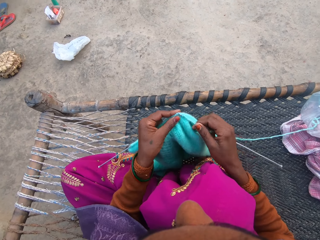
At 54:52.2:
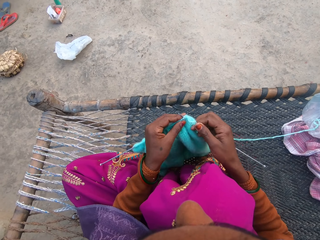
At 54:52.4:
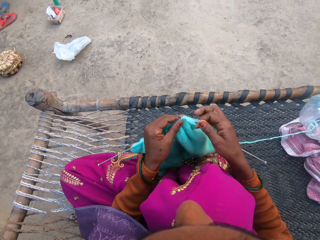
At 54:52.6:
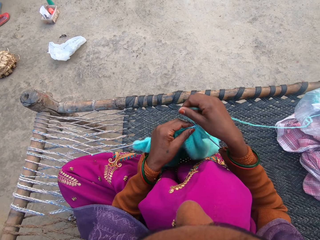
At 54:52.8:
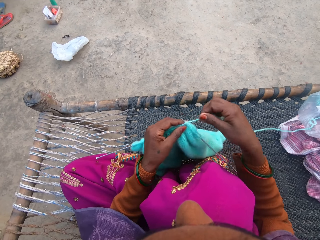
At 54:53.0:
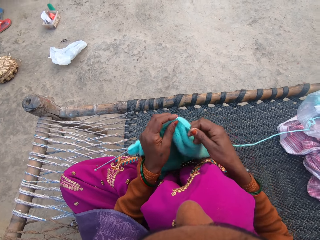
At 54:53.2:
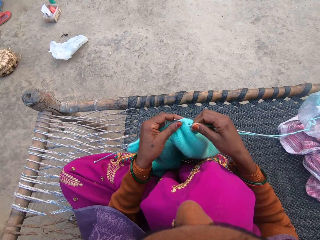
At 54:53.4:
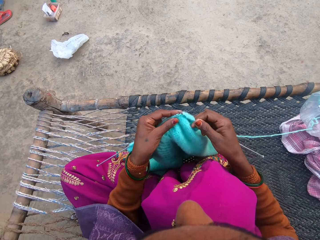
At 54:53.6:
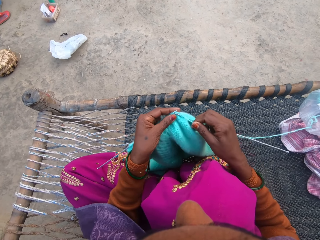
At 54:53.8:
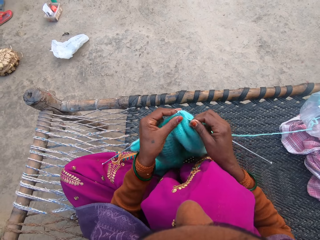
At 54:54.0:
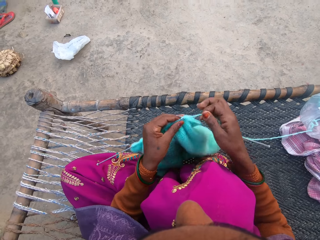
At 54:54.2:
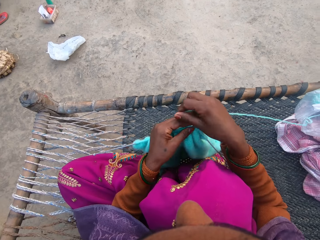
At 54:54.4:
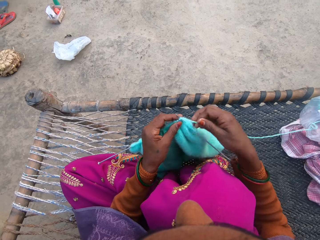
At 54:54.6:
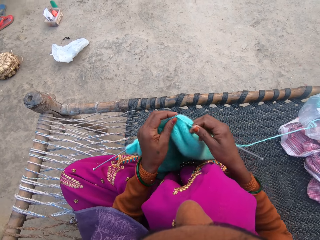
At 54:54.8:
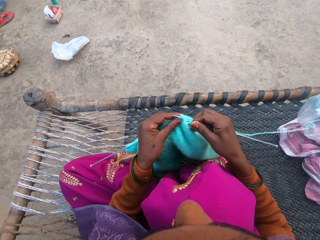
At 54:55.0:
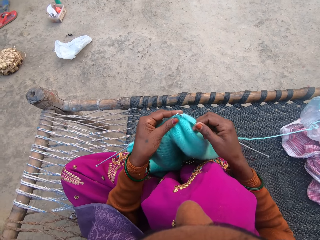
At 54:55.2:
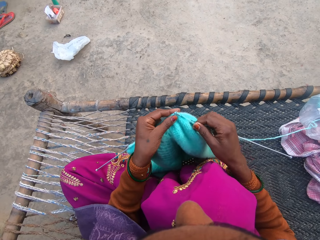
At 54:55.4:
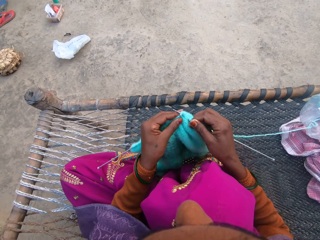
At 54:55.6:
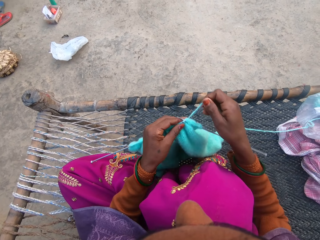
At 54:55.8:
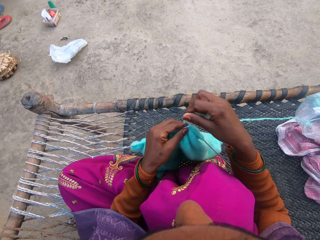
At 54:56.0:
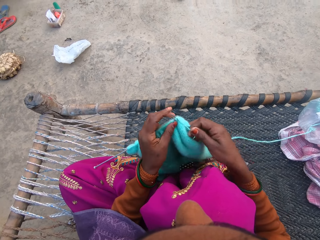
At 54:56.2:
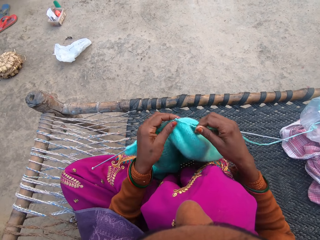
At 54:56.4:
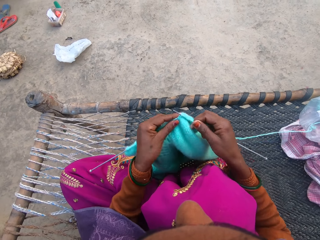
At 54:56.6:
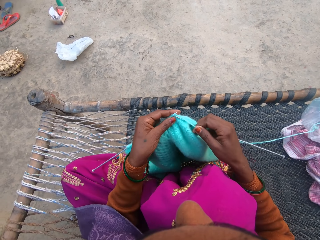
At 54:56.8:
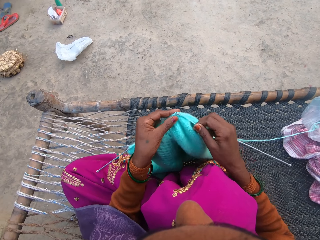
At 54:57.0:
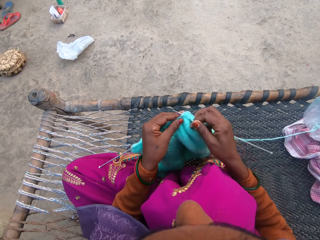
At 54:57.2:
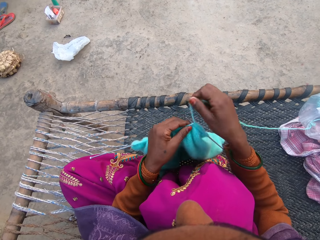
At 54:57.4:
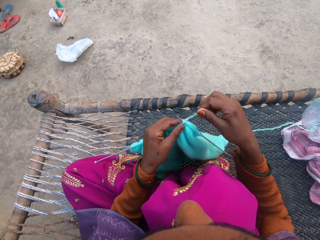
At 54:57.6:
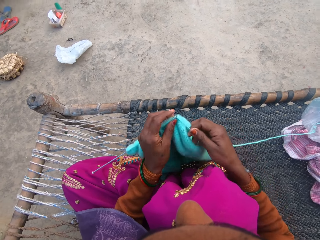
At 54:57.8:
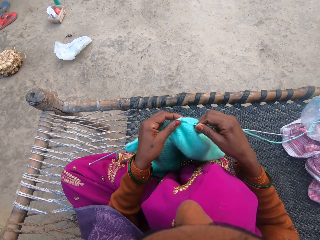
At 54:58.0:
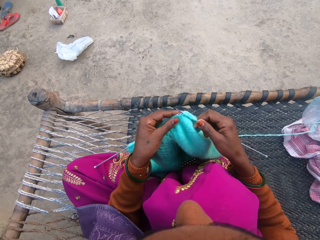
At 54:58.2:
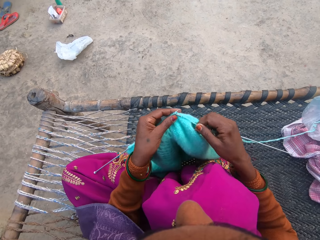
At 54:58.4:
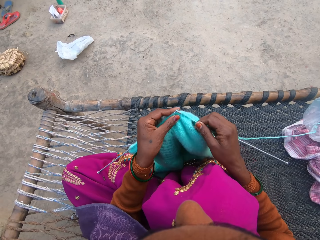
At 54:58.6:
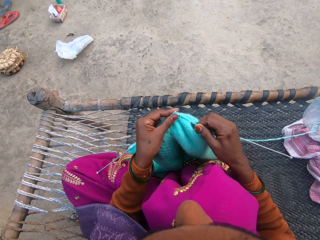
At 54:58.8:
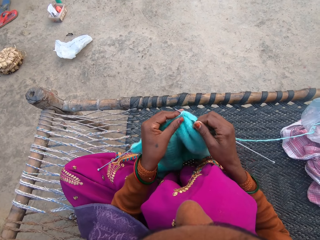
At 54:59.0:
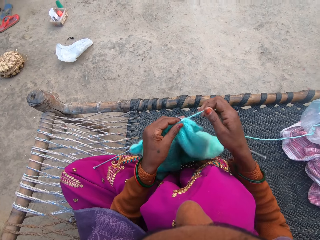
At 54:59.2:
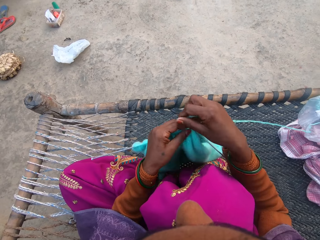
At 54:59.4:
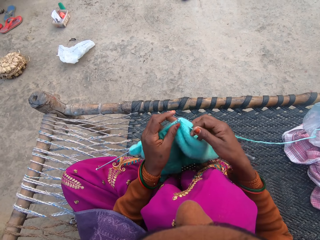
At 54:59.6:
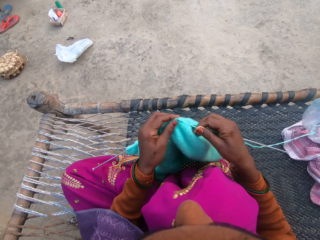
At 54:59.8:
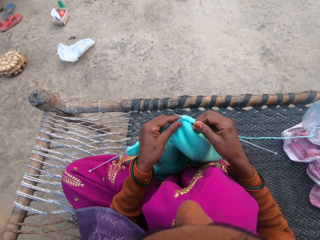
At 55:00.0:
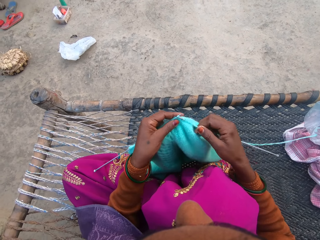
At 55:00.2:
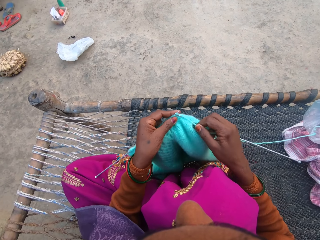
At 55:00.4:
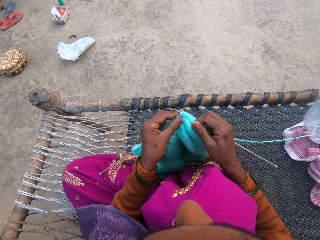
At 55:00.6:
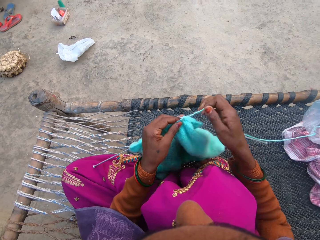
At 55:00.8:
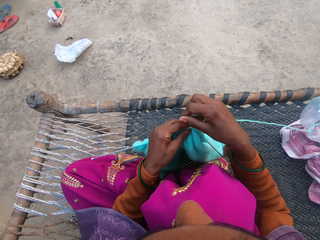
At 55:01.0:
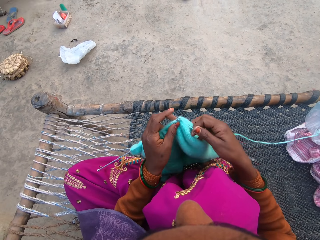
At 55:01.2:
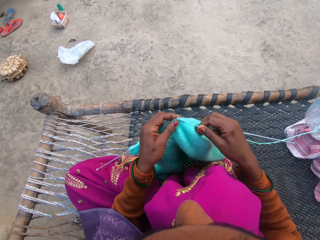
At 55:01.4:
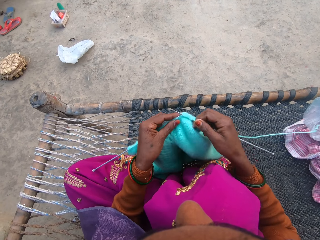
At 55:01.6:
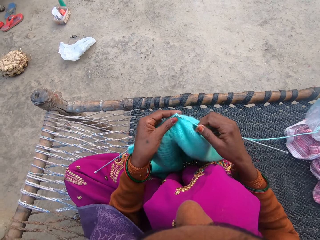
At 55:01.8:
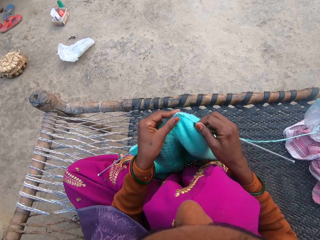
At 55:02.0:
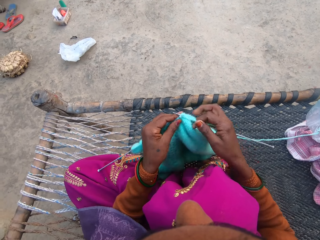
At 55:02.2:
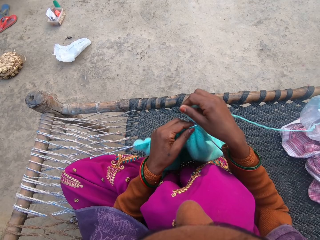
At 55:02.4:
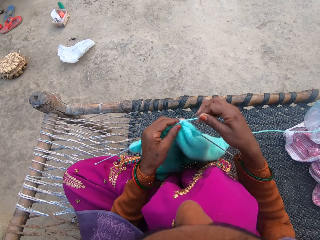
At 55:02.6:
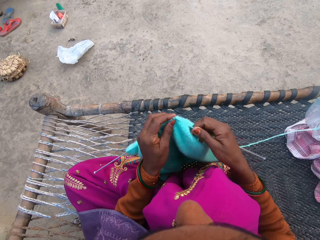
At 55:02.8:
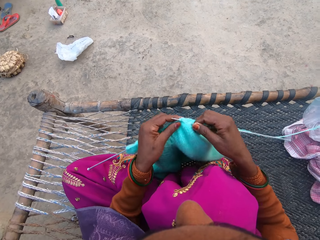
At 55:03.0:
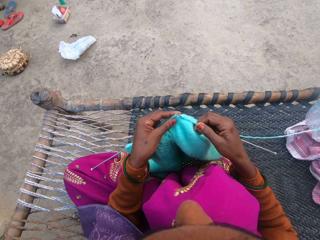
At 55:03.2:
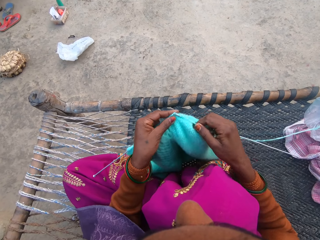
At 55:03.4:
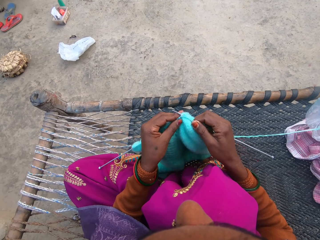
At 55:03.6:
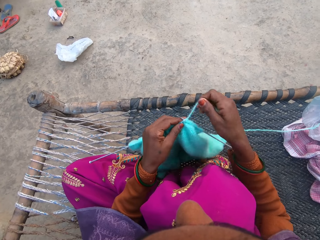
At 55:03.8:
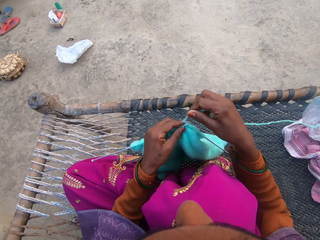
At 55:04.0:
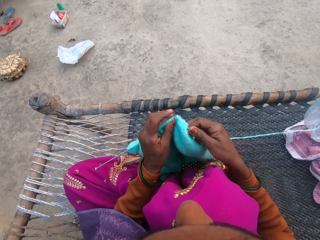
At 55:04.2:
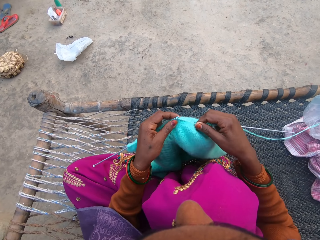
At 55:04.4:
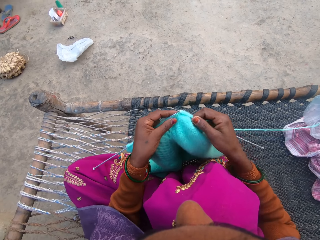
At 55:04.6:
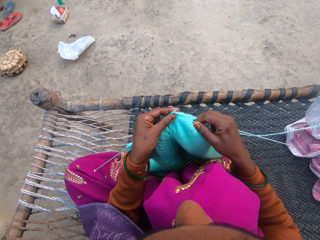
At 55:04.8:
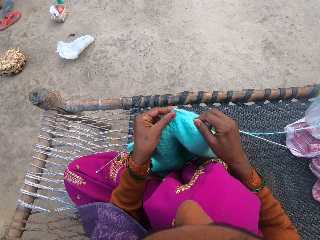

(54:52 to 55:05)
The camera wearer knits the knitted cloth with both hands. They place the yarn on the needle. They knit the knitted cloth with both hands. They place the yarn on the needle. They knit the knitted cloth with both hands. They place the yarn on the needle. They knit the knitted cloth with both hands. They place the yarn on the needle. They knit the knitted cloth with both hands.

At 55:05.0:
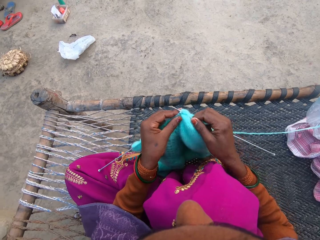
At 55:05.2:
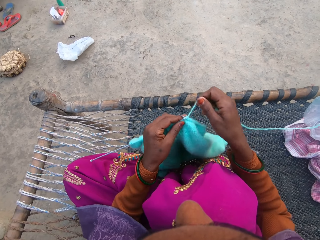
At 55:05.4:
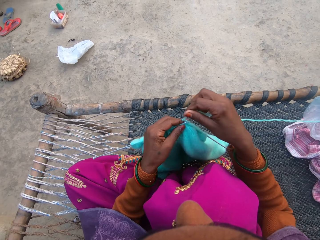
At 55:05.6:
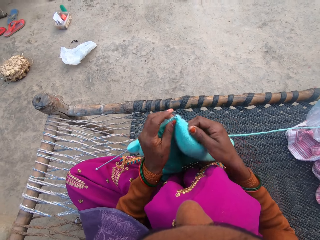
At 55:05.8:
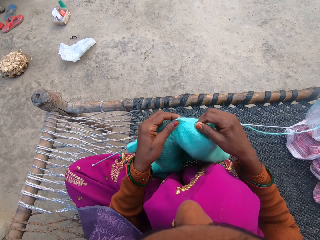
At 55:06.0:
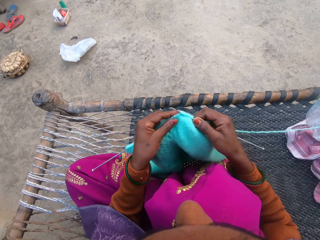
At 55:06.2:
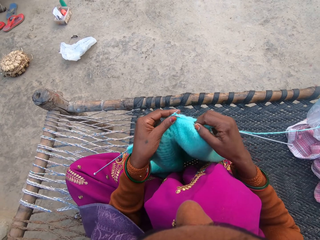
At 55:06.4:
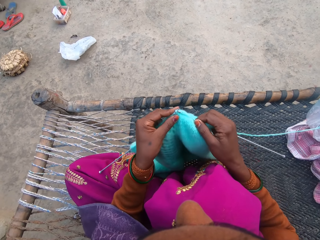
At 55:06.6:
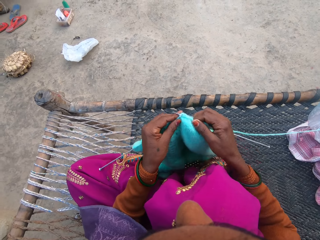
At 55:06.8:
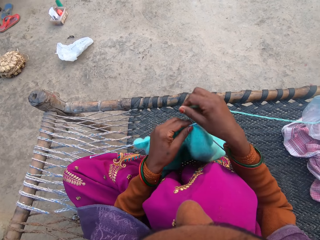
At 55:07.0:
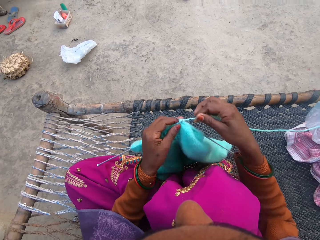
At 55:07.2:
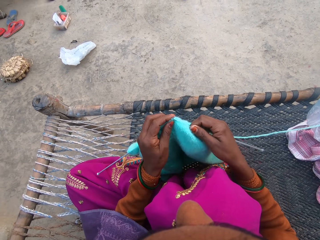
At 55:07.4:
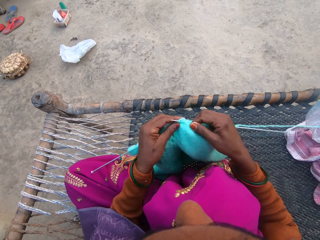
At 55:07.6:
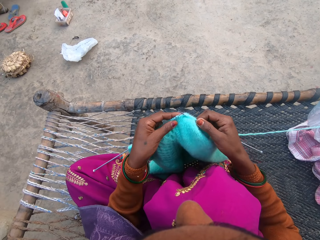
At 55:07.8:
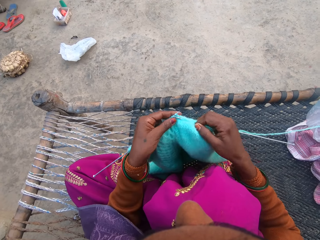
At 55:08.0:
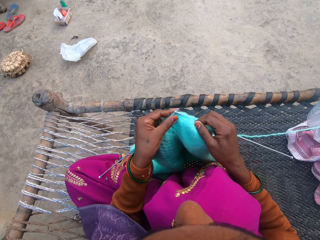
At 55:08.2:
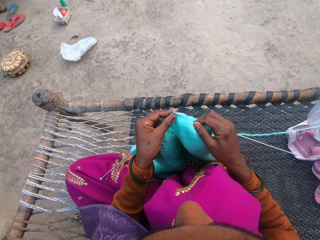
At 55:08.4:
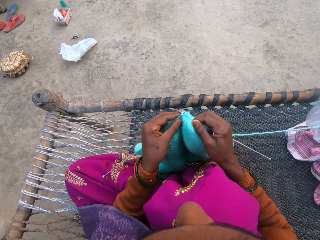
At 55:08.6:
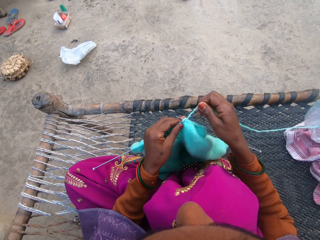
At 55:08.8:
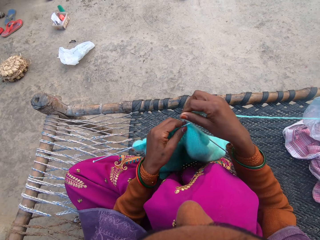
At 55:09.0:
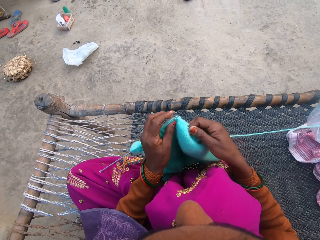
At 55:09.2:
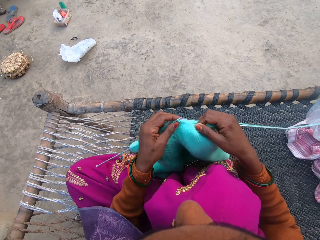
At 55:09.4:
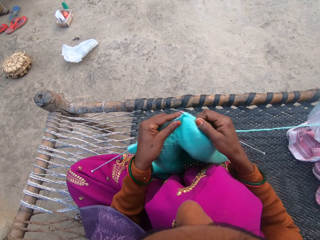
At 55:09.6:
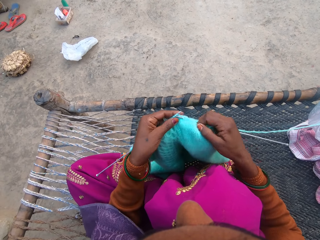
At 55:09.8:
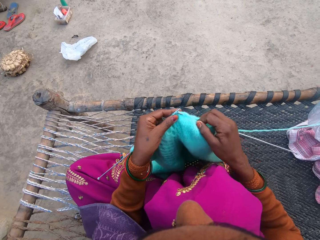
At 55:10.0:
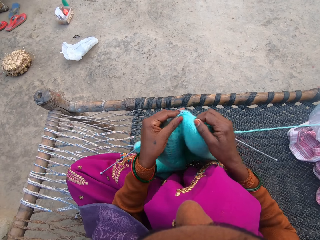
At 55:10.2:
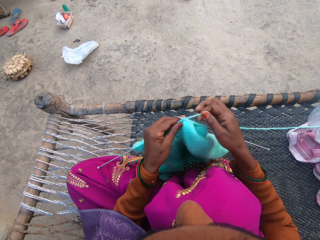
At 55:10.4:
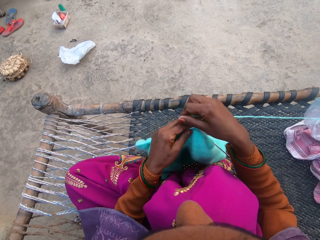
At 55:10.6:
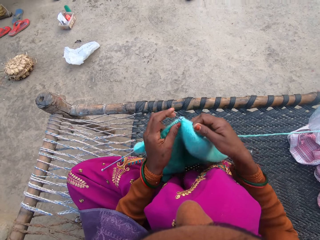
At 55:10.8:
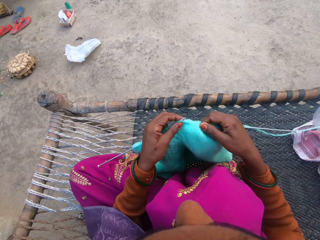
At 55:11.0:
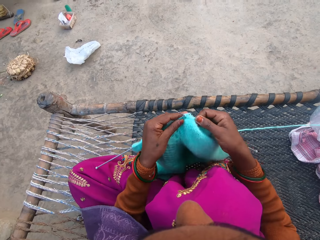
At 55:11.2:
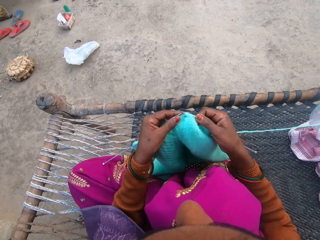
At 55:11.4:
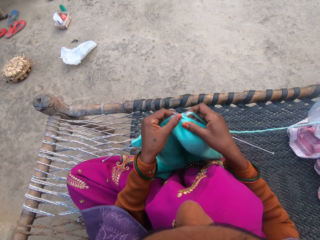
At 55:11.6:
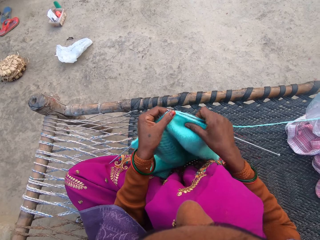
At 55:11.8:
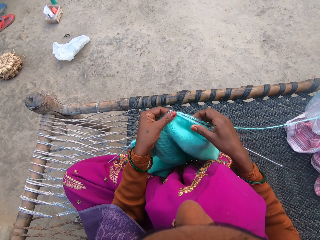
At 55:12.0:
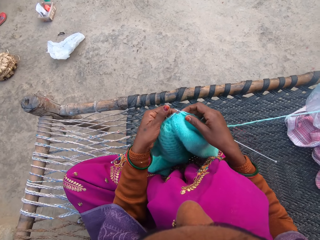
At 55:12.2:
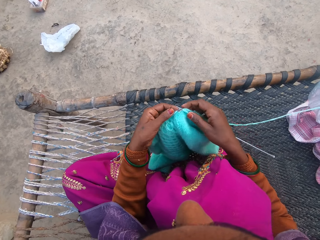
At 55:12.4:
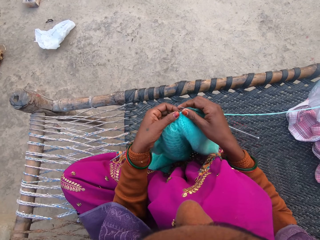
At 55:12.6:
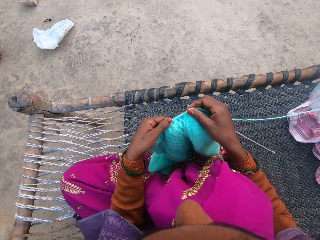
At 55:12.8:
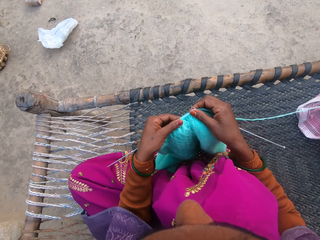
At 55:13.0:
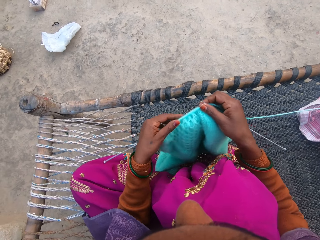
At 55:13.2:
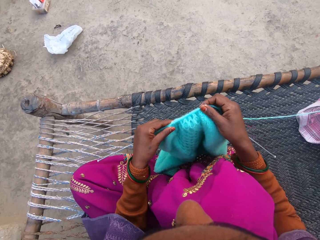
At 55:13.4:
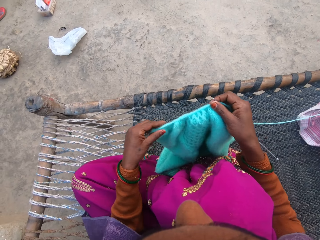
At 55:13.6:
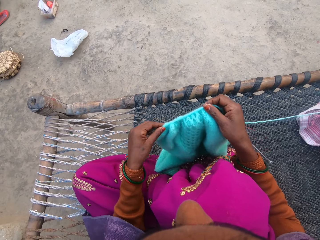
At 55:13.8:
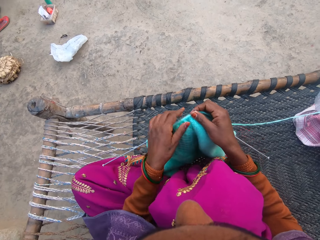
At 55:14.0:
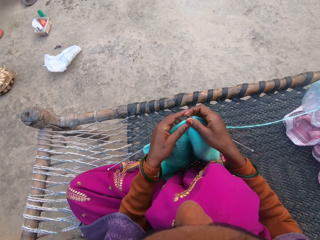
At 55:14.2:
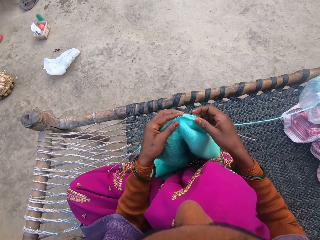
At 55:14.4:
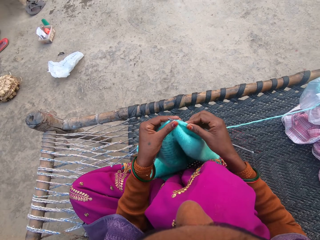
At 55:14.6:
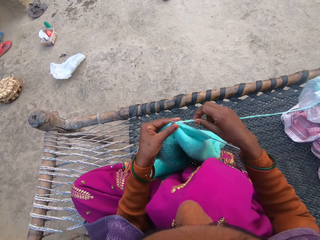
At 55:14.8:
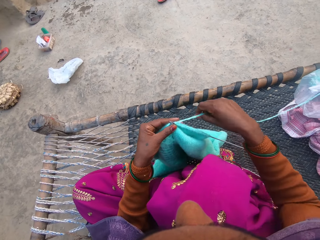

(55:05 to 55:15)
The camera wearer places the yarn on the needle. They knit the knitted cloth with both hands. They place the yarn on the needle. They knit the sweater with the pair of needles and the yarn with both hands. They adjust the sweater on the needles. They move the knitted cloth with the left hand.
